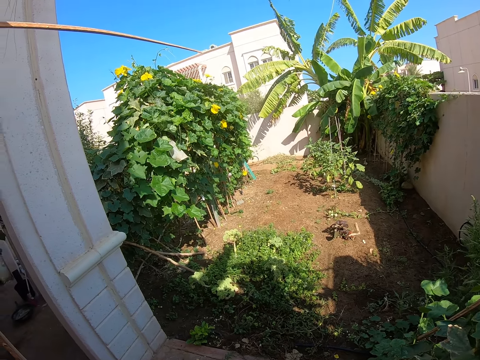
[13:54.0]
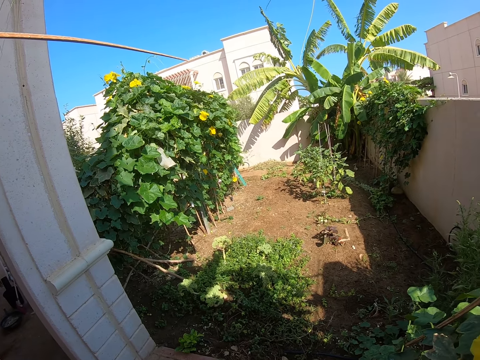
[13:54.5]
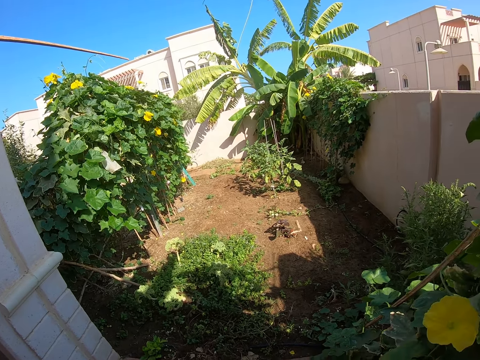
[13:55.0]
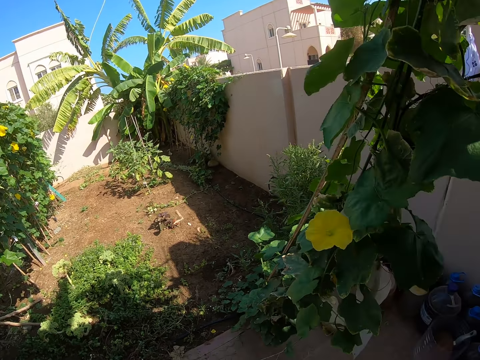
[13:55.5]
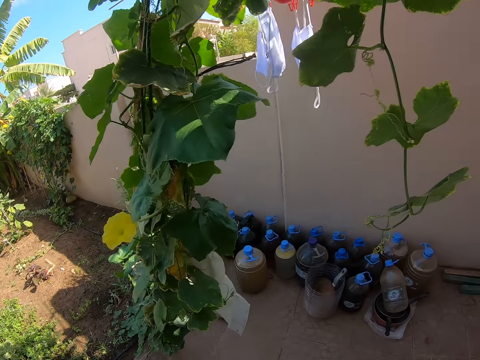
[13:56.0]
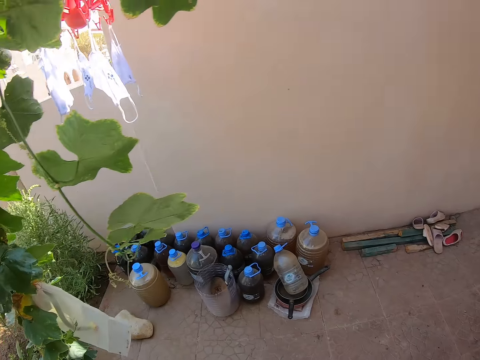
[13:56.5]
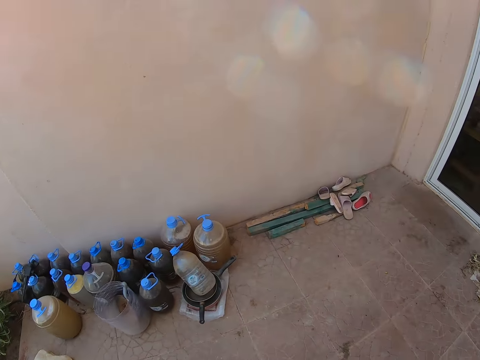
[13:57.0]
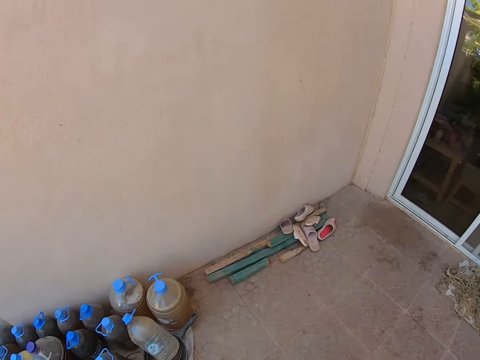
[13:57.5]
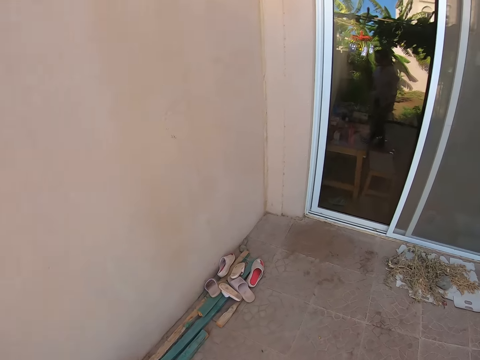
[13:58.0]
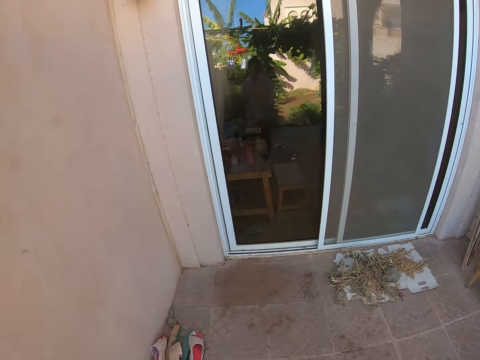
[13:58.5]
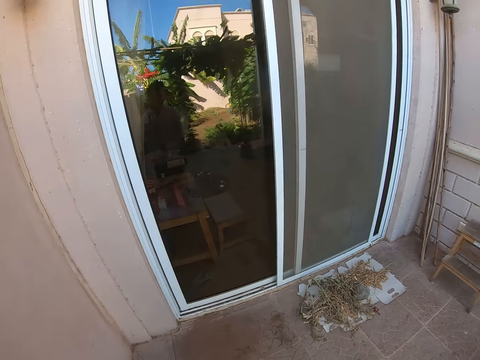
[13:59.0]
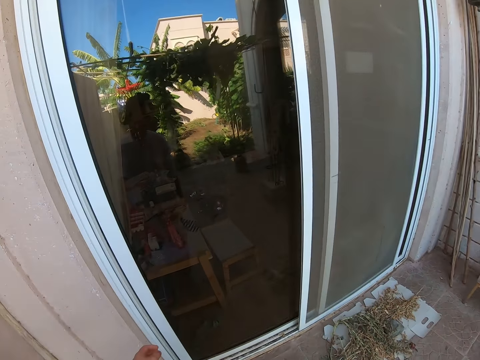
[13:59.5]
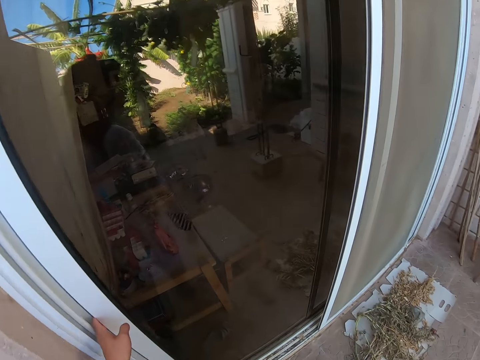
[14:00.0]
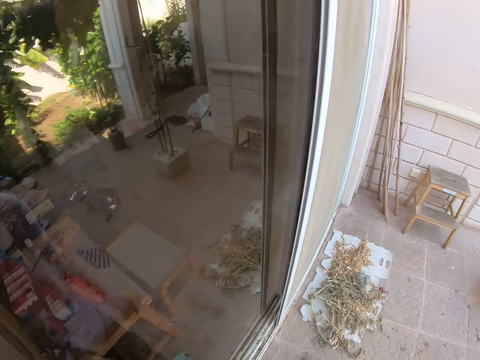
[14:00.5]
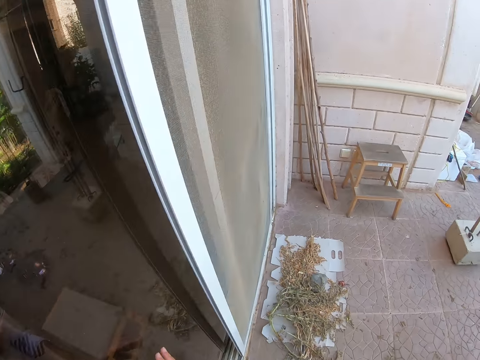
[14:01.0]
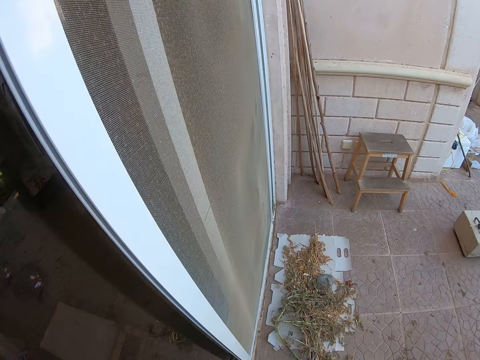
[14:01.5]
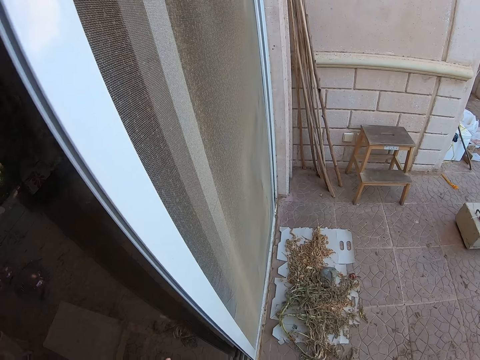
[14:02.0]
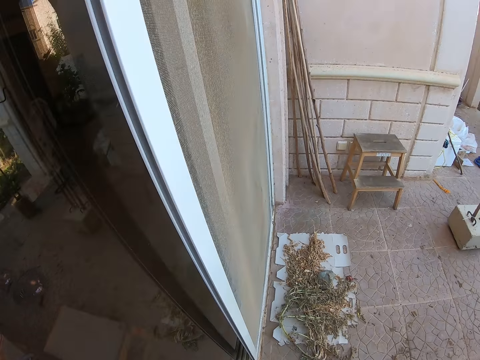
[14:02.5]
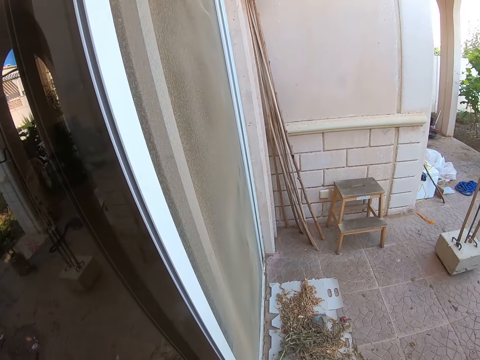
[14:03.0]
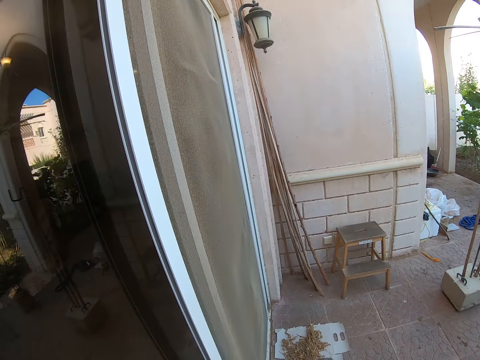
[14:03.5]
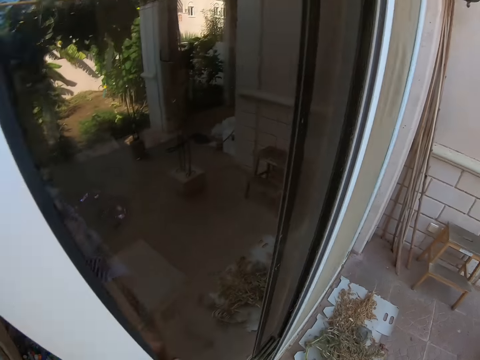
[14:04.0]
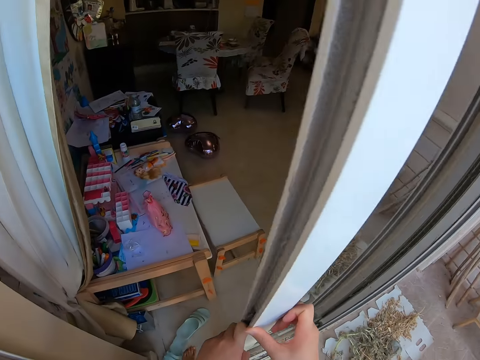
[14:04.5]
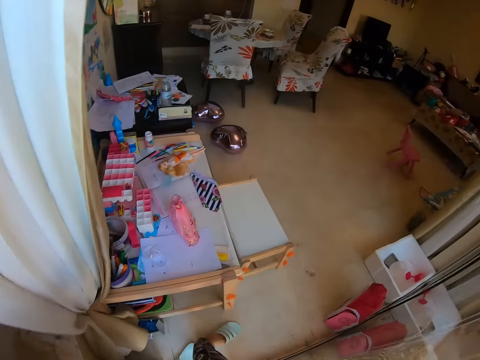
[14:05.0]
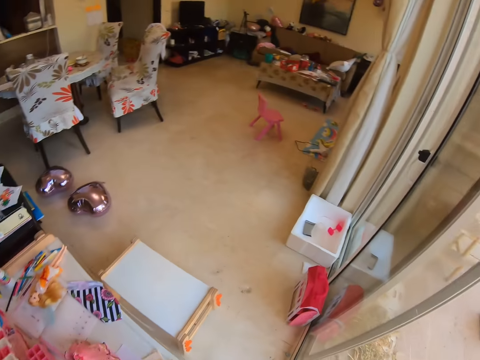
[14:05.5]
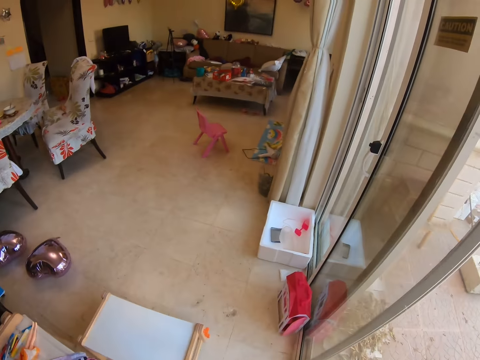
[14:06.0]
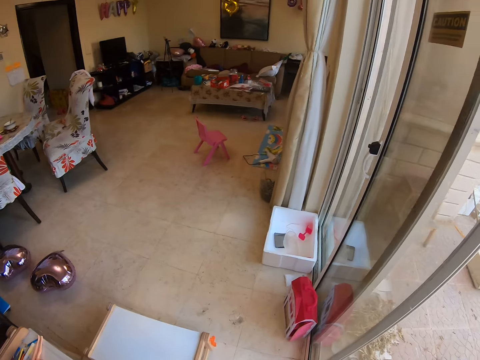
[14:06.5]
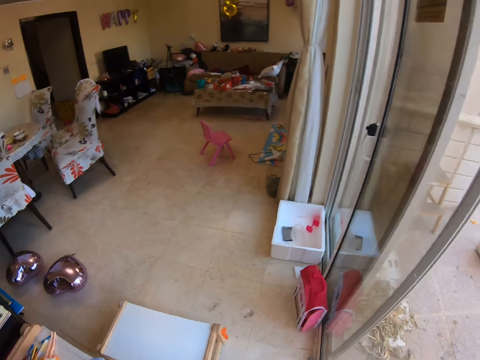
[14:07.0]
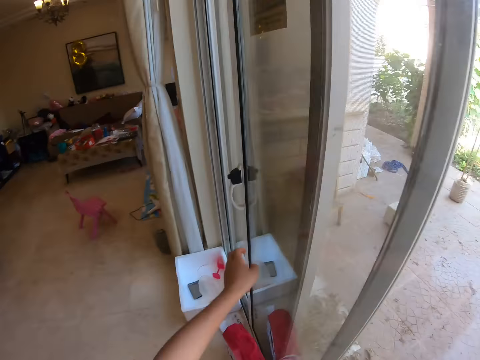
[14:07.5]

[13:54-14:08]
The camera wearer opens the door. They enter the house. They are wearing slippers.

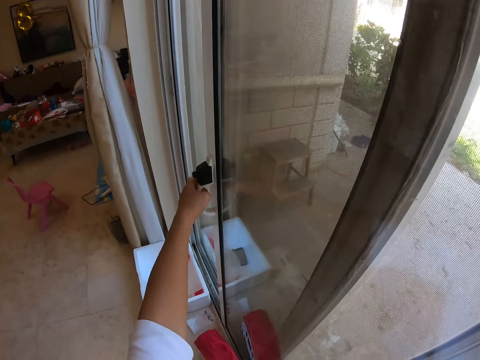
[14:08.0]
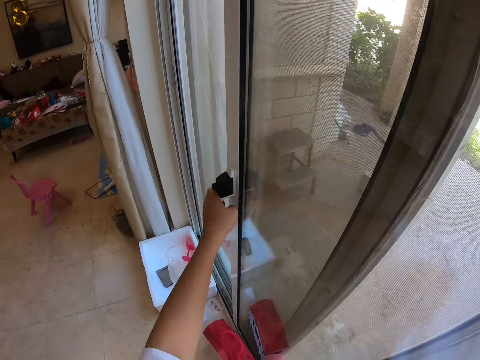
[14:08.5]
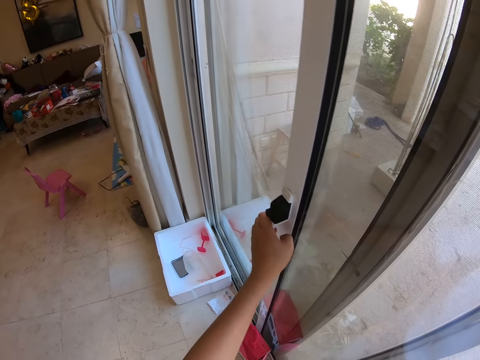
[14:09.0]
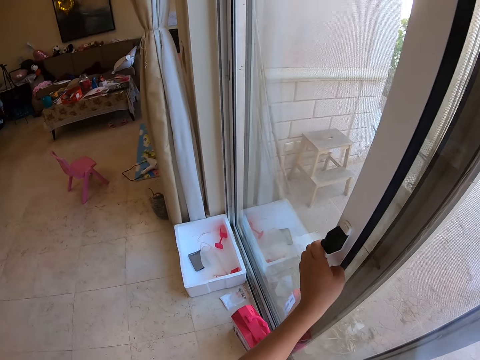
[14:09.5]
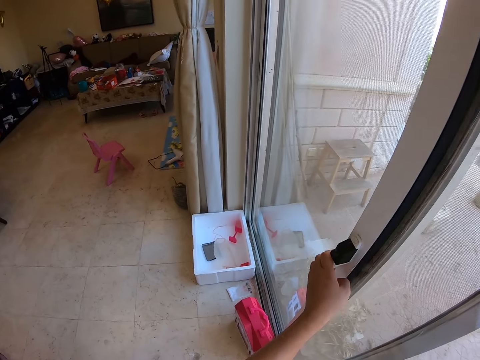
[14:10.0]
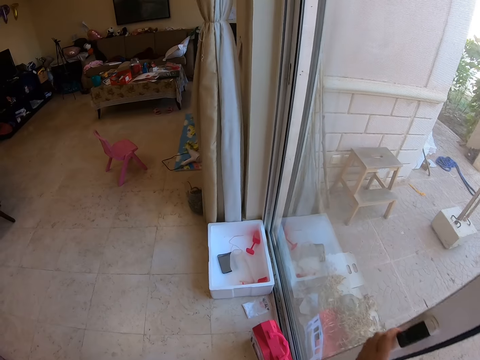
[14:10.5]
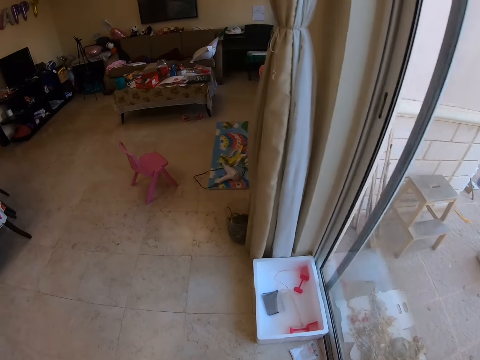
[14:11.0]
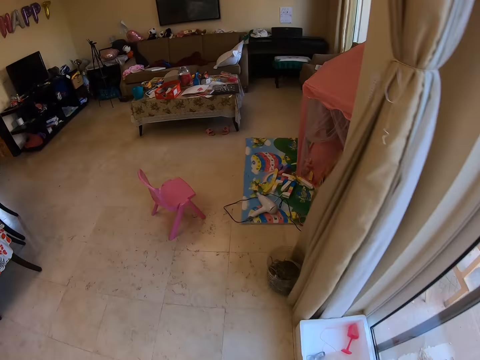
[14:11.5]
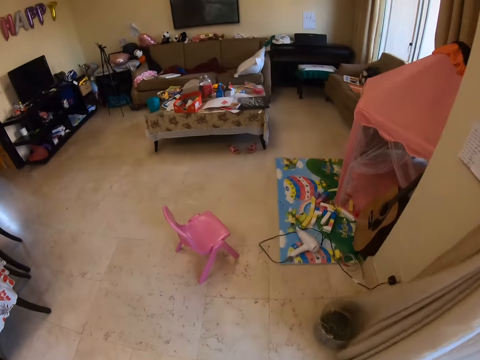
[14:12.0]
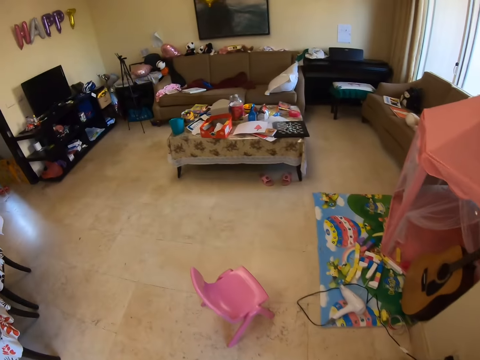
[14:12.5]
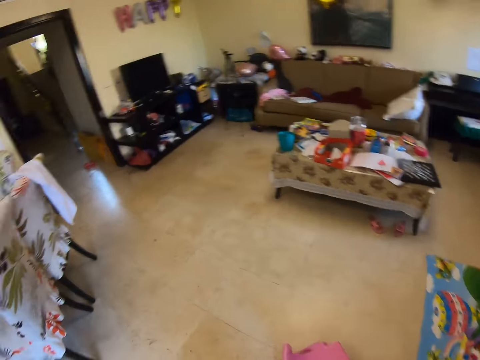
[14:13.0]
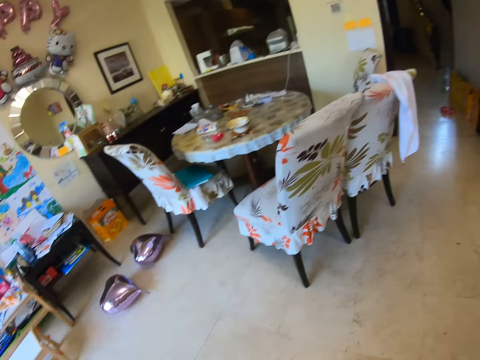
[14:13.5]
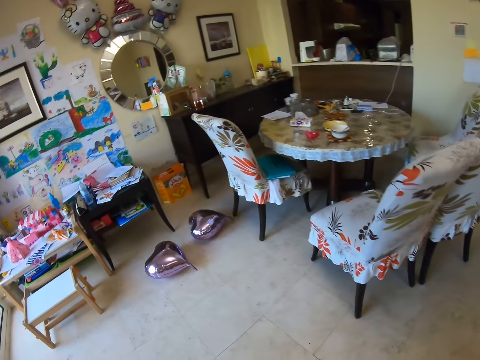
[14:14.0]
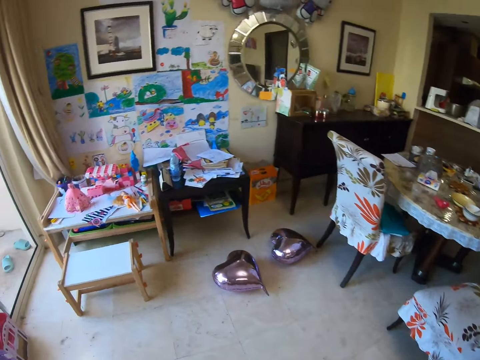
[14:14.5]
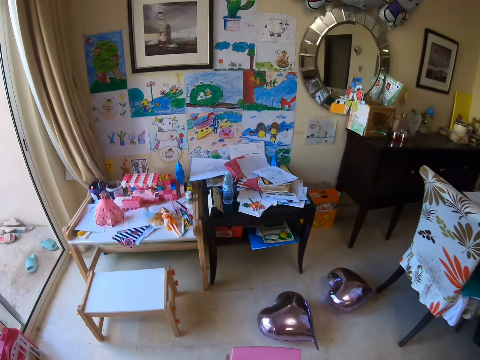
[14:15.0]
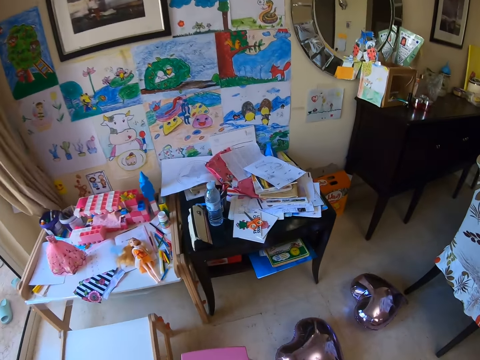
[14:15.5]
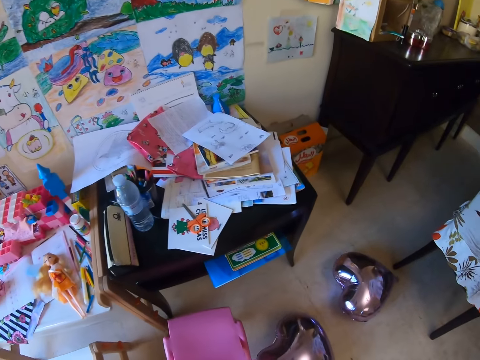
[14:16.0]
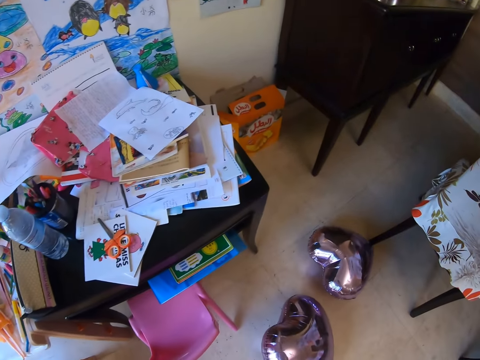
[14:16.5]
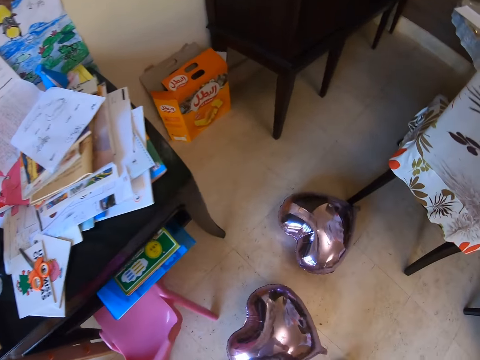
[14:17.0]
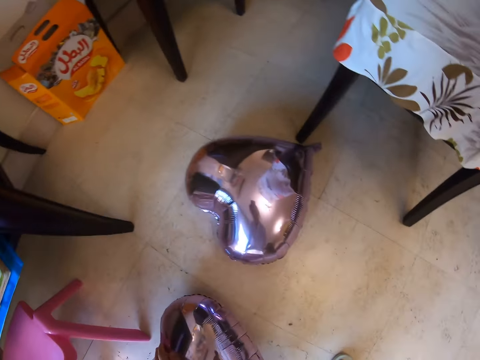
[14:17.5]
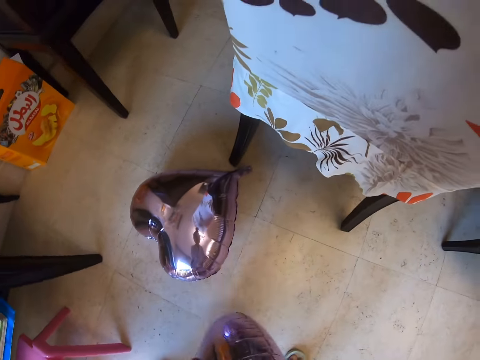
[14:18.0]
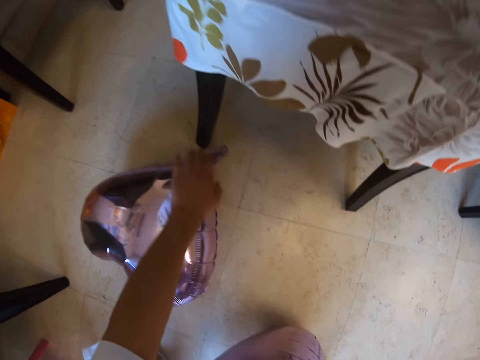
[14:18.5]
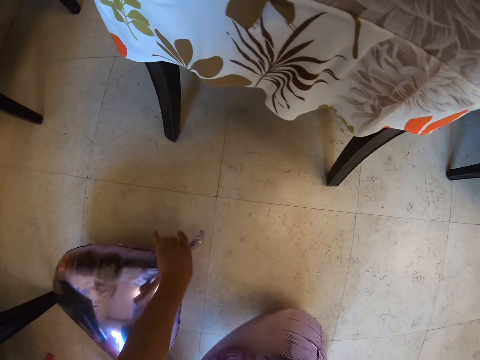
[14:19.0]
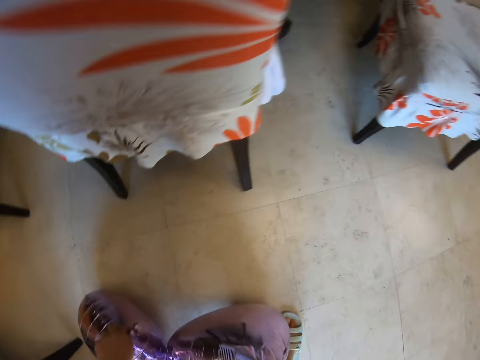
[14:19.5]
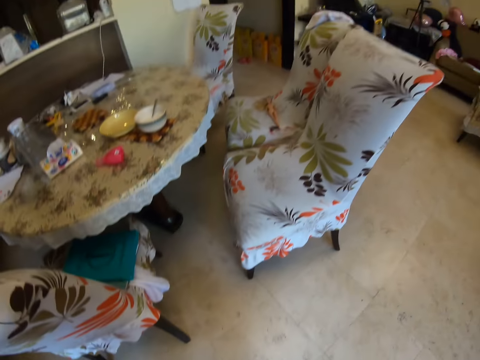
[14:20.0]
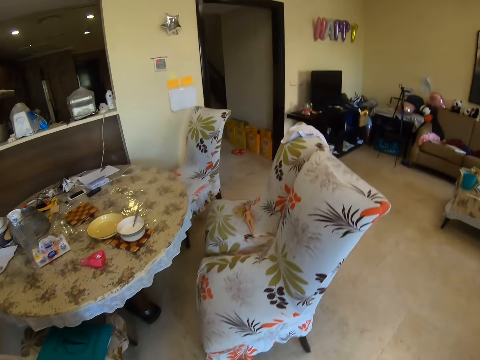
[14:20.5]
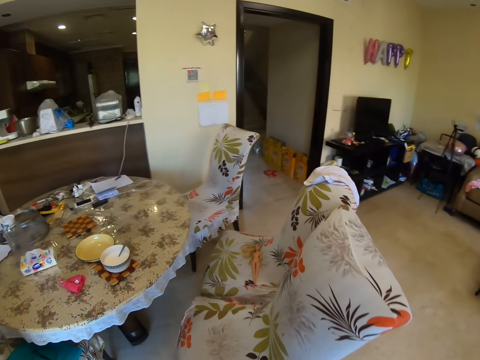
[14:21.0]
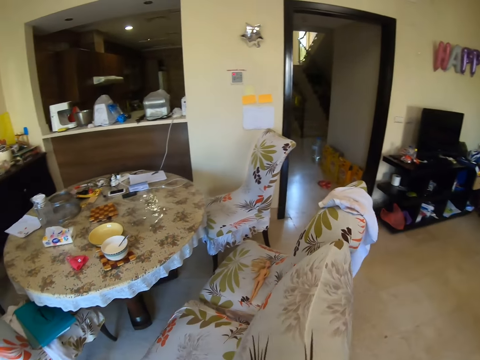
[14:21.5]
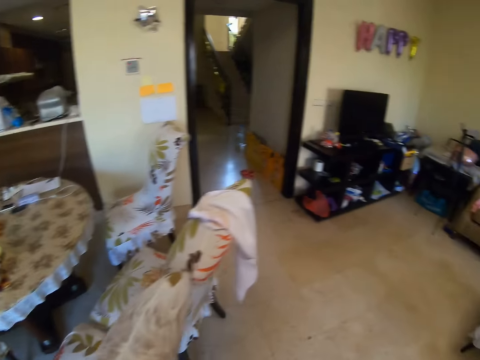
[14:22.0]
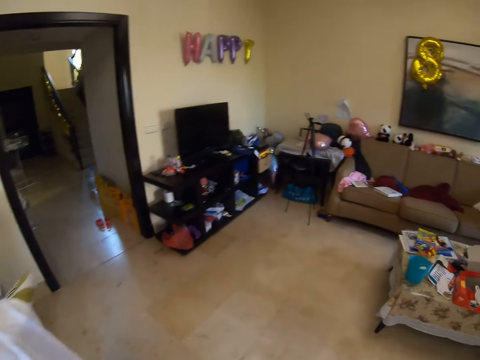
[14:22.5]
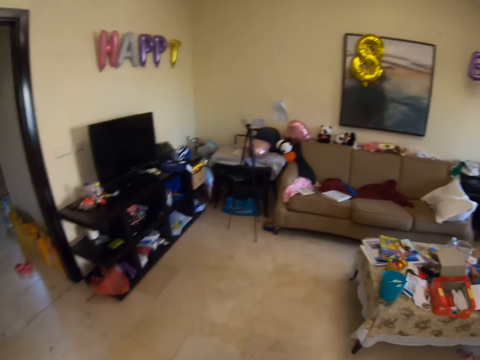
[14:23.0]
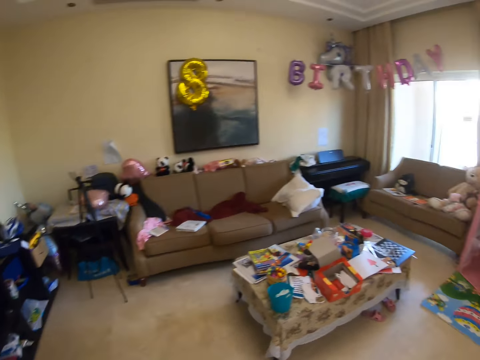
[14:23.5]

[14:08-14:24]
The camera wearer closes the door. They walk around the house. They look around the house. They walk around the house. They move the plastic chair on the floor. They pick up the decorative heart flowers from the floor. They walk around the house.
